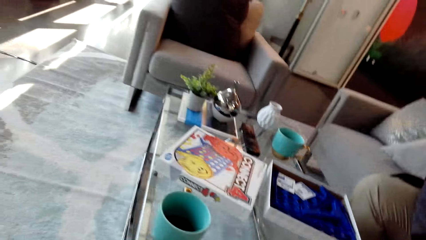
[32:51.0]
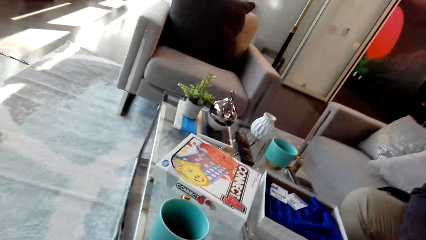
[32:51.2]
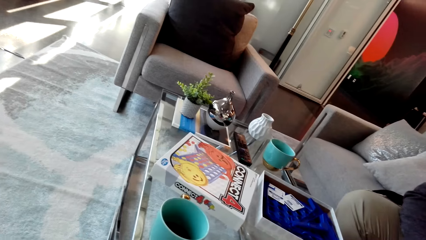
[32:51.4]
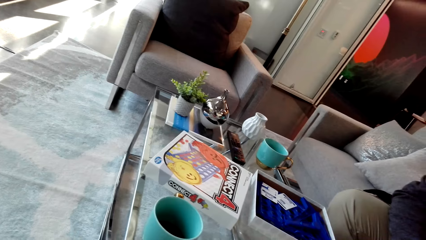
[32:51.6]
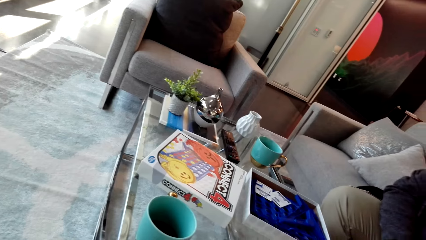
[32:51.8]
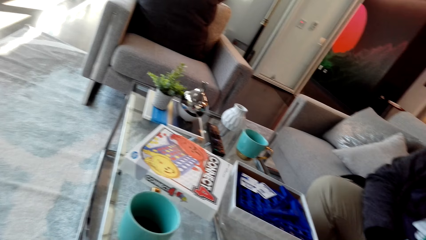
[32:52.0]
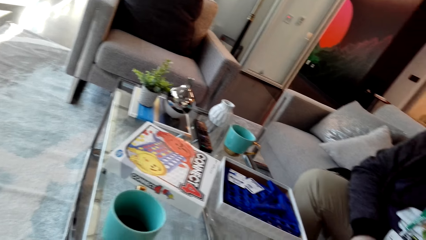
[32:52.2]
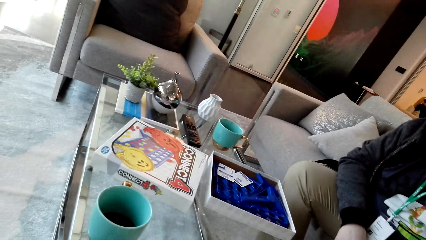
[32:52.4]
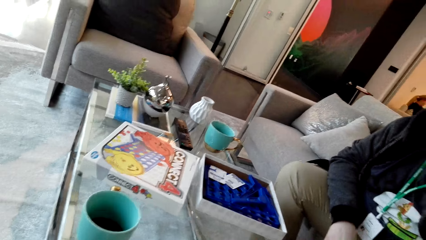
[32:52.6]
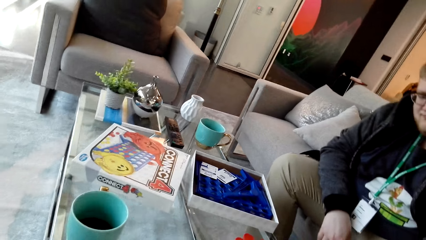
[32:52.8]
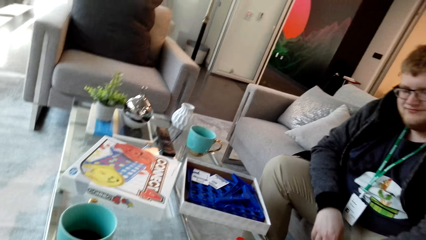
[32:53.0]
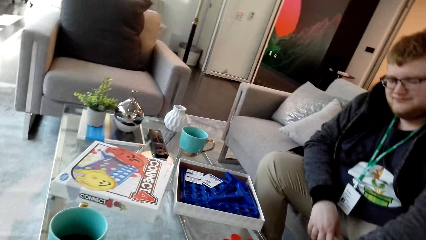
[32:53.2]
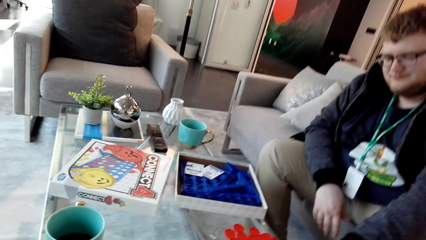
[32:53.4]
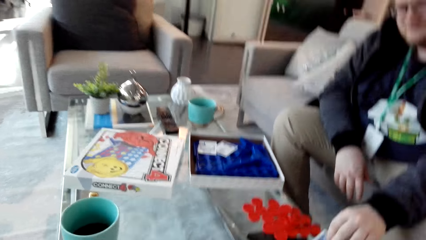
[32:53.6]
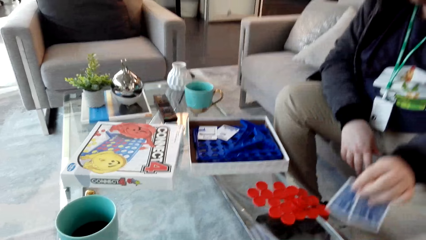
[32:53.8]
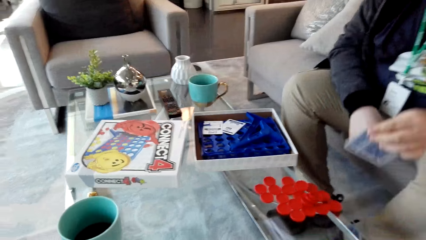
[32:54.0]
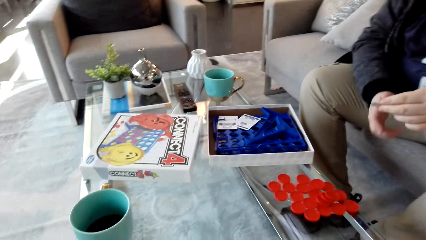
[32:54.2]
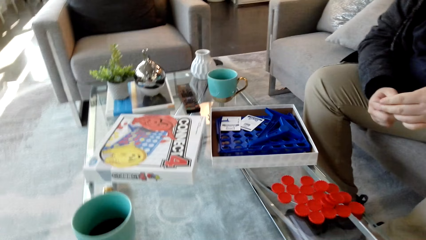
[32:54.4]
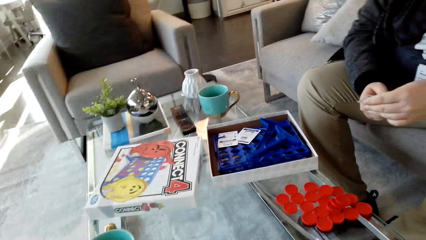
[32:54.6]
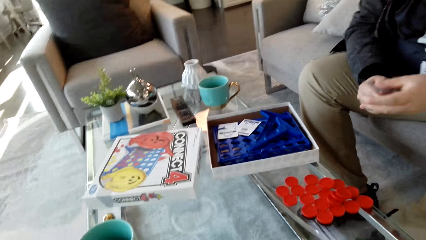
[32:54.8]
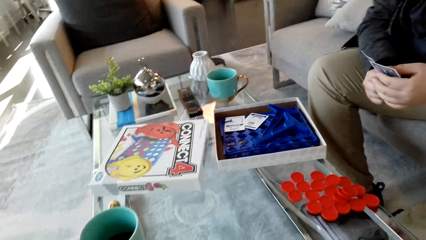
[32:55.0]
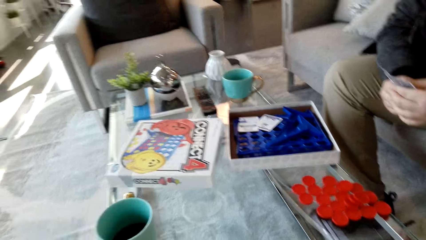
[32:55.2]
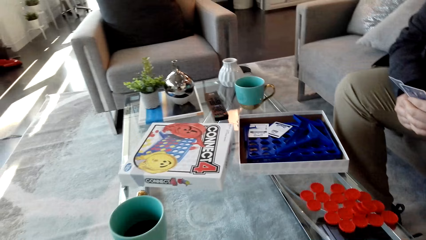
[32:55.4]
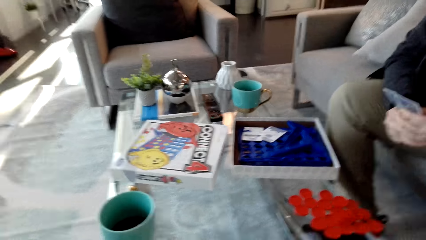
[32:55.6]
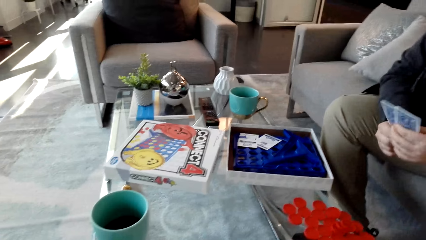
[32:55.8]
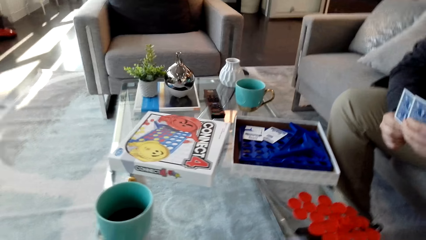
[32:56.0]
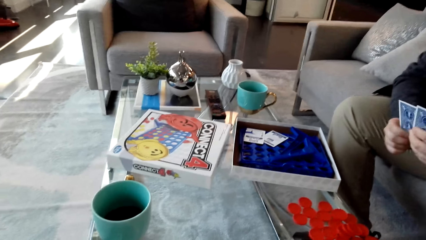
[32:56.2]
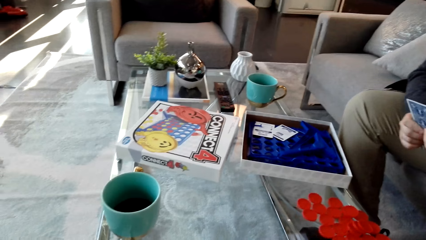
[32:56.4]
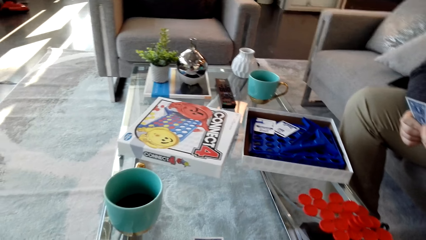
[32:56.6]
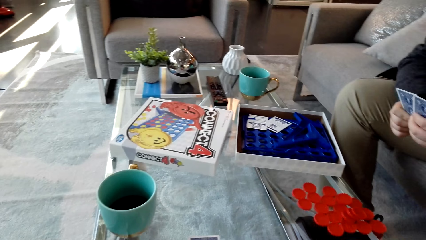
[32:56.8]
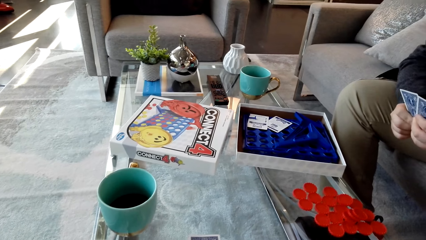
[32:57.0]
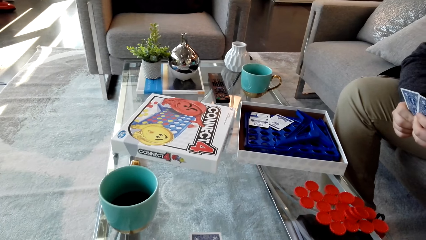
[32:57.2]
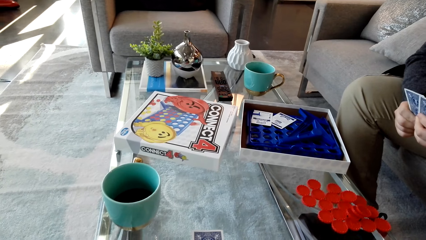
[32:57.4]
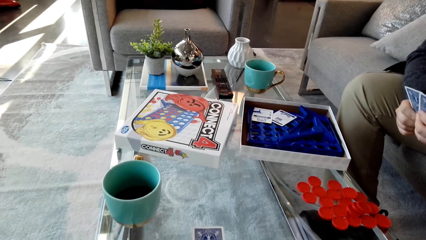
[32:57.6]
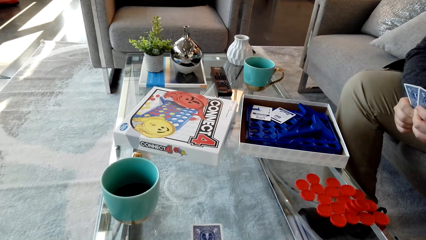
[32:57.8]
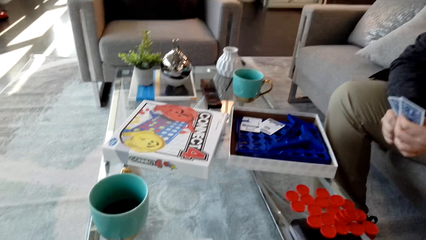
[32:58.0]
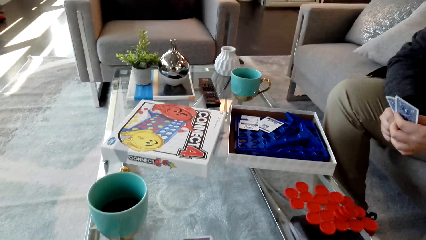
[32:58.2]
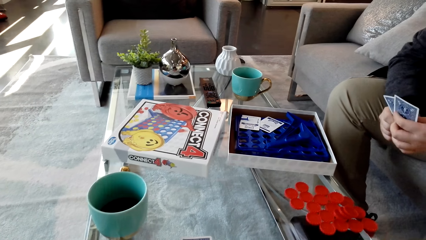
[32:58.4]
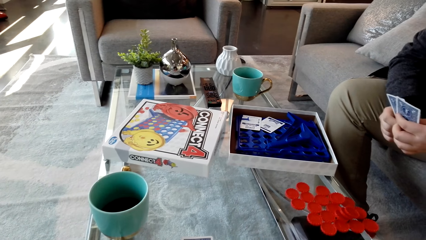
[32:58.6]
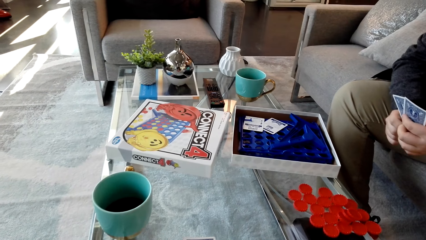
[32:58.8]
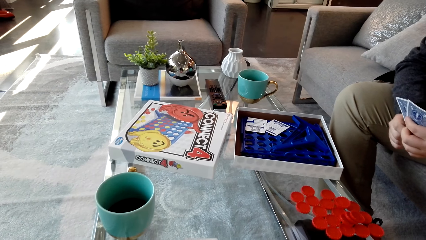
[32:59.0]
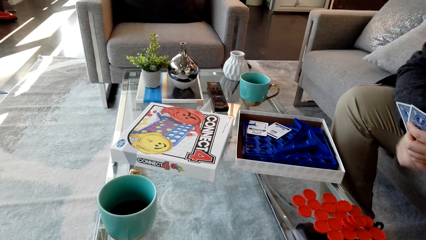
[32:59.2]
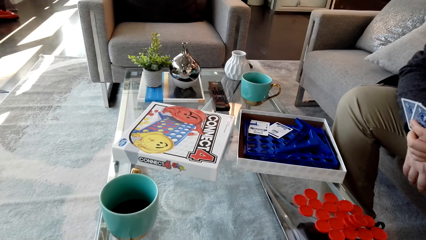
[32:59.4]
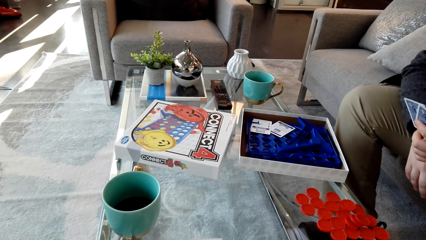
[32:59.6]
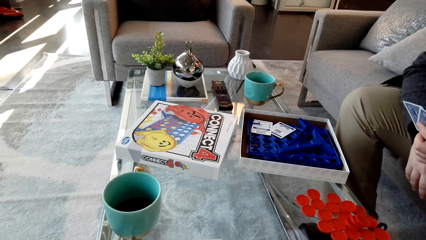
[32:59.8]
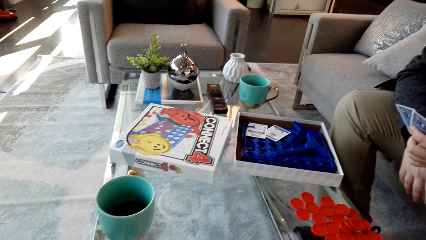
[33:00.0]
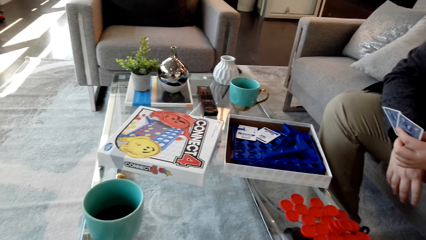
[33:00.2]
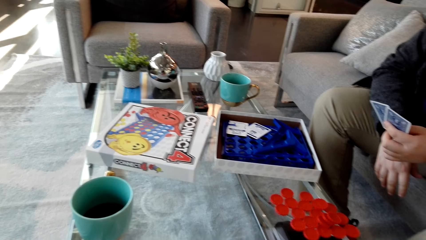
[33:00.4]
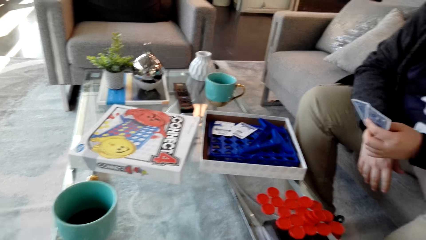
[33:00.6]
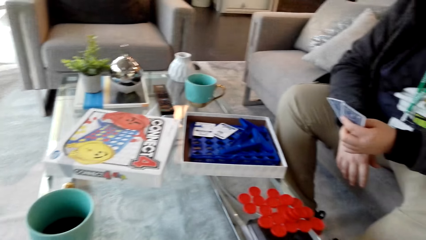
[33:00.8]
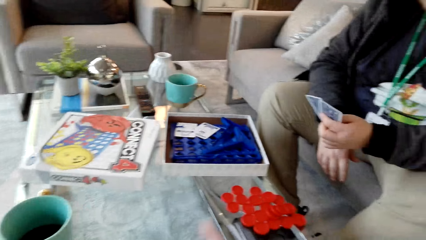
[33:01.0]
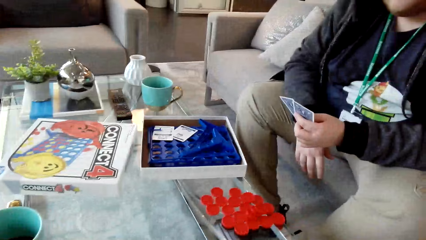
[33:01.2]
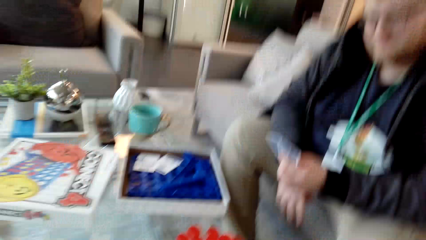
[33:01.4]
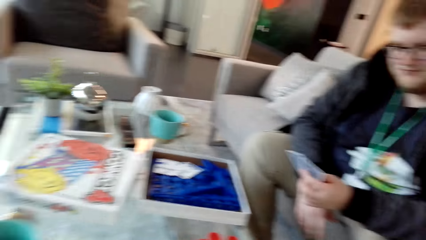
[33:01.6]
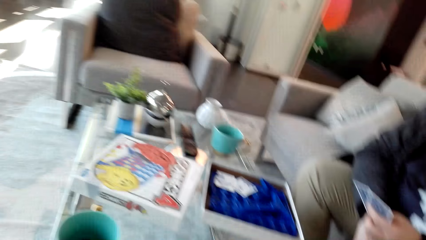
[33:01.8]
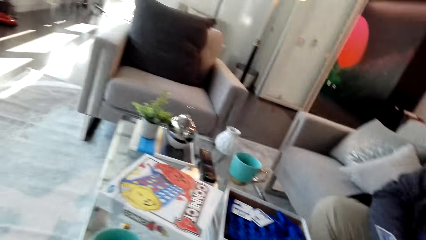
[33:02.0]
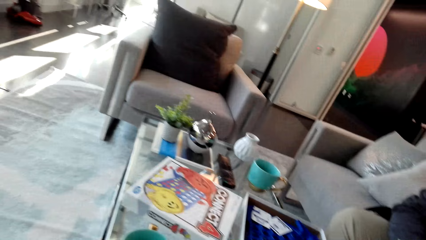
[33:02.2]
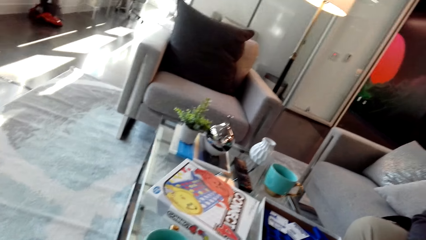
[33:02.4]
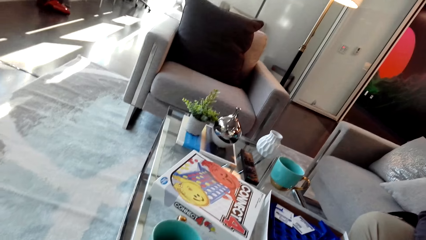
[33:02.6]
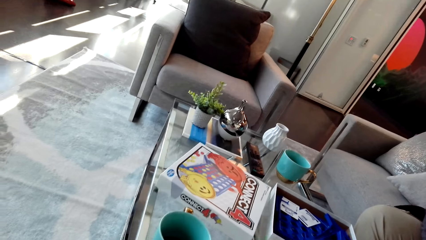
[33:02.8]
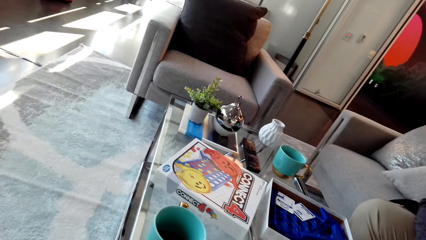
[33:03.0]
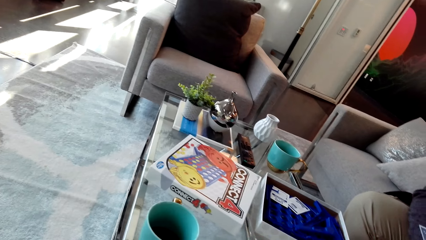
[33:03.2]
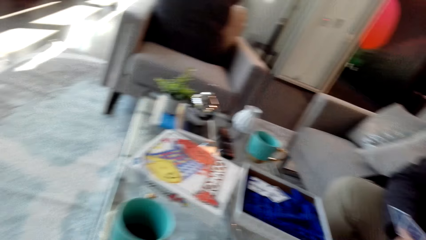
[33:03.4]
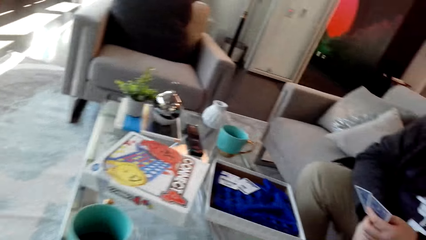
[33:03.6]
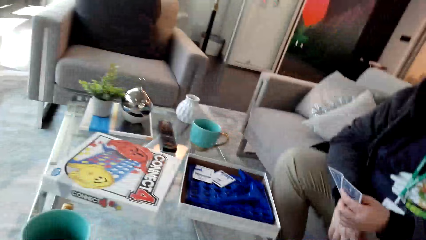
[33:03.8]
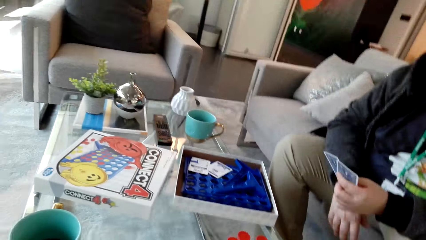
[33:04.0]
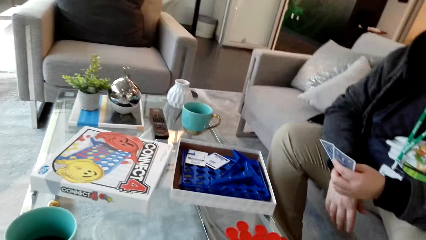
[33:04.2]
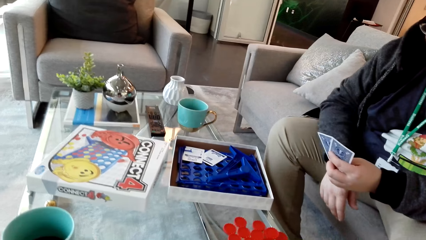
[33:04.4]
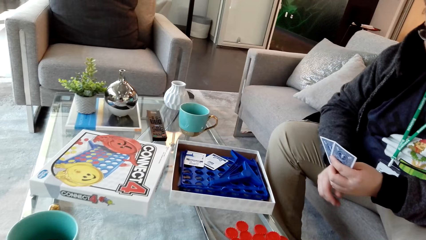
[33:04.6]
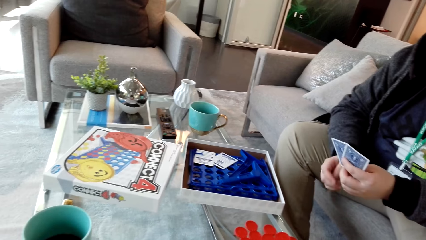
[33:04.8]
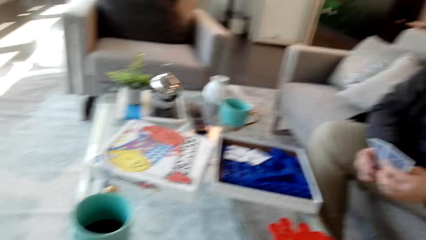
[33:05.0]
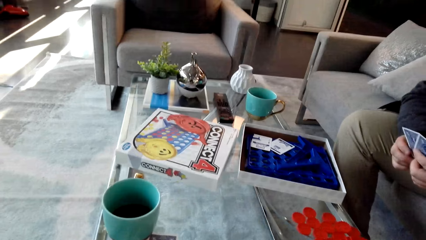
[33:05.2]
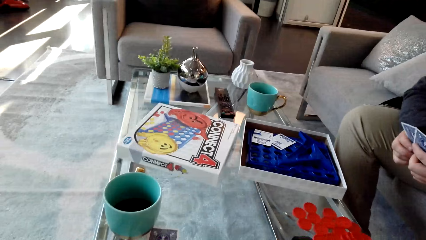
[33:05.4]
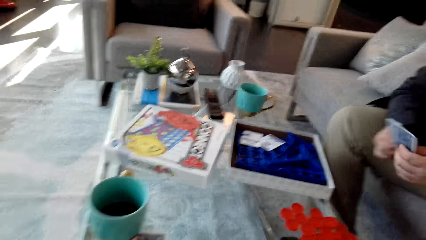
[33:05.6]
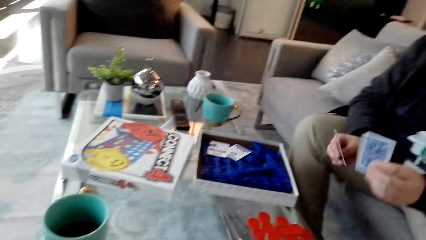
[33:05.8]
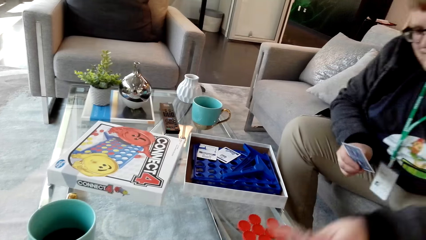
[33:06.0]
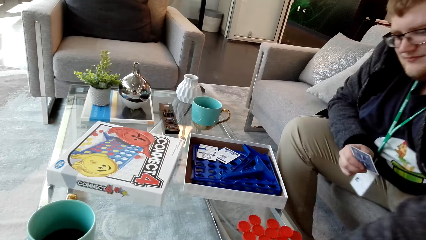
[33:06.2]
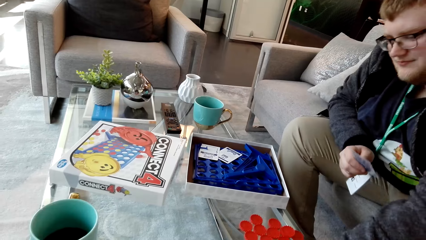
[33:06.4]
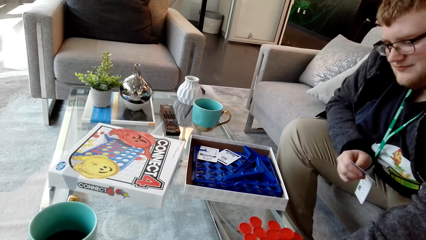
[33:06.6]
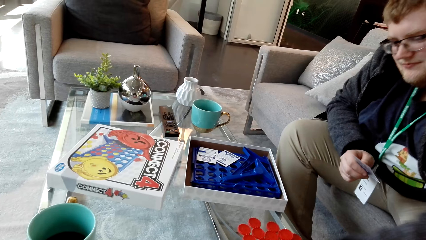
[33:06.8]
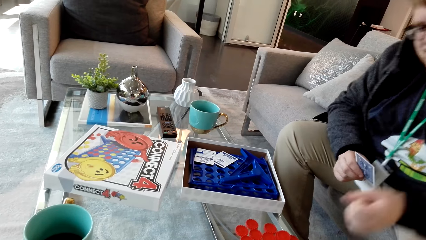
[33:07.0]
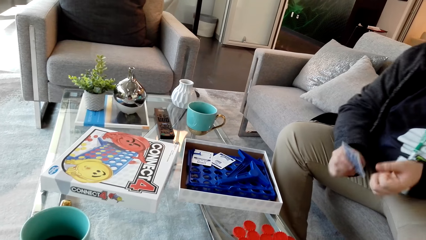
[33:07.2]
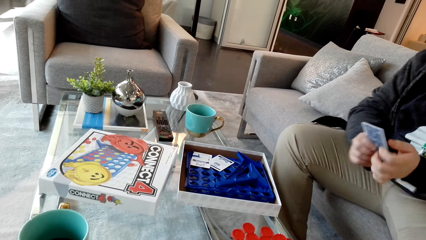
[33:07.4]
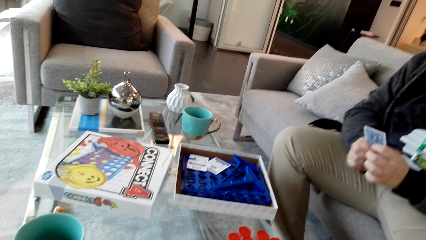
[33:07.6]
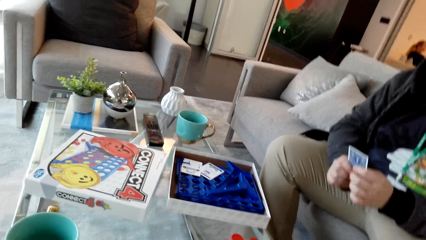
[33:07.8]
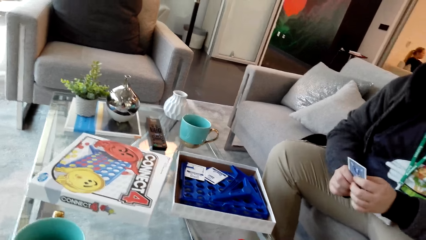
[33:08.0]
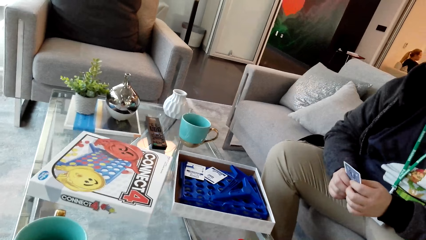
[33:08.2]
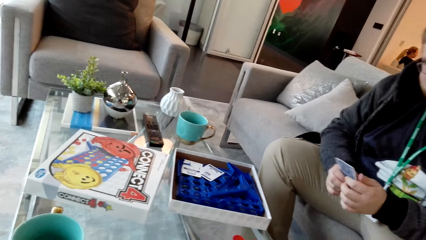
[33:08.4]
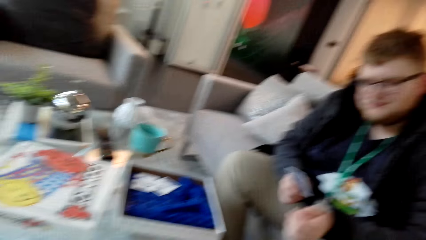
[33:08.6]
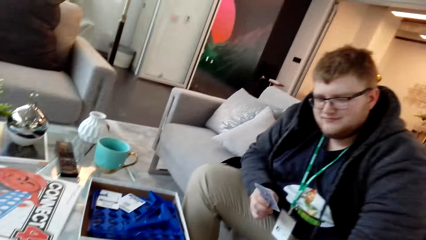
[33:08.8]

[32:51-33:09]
A man picks up the cards. The man reshuffles the cards. The camera wearer looks around. The man examines the cards and puts a card on the table.
